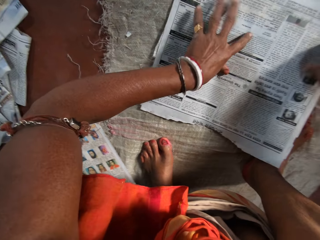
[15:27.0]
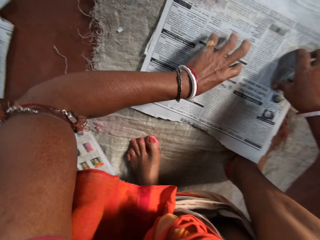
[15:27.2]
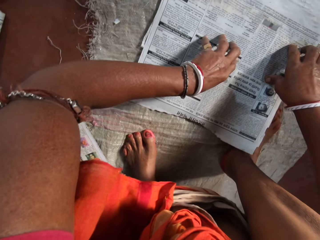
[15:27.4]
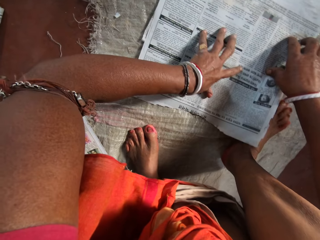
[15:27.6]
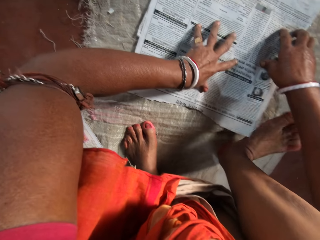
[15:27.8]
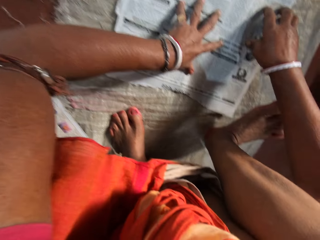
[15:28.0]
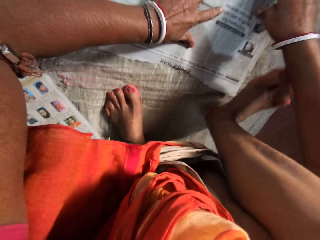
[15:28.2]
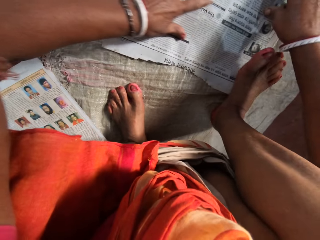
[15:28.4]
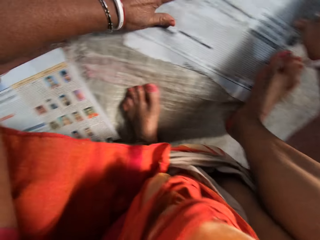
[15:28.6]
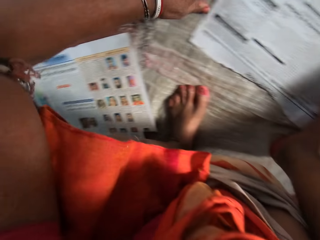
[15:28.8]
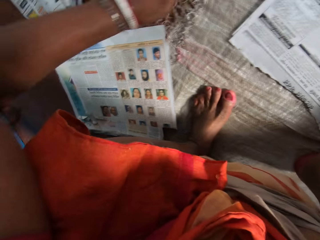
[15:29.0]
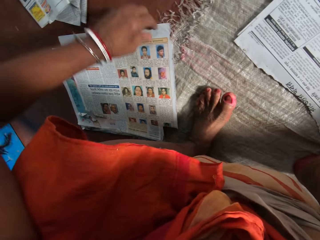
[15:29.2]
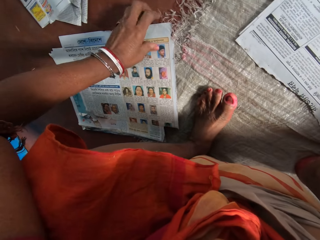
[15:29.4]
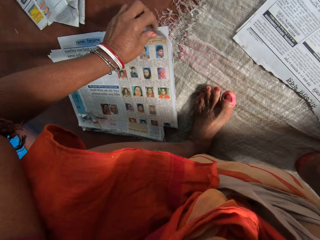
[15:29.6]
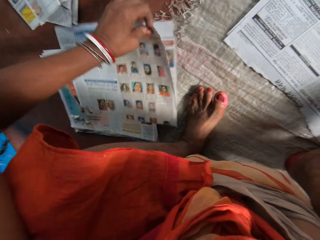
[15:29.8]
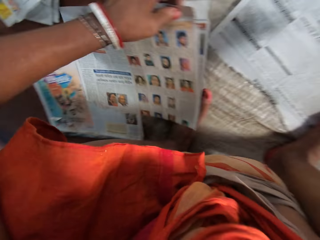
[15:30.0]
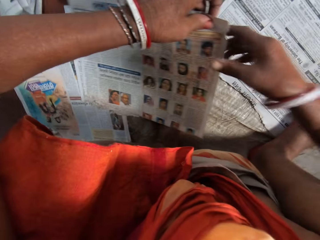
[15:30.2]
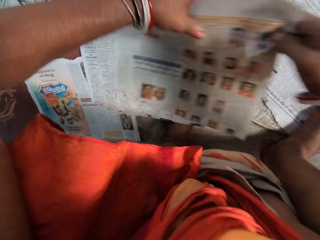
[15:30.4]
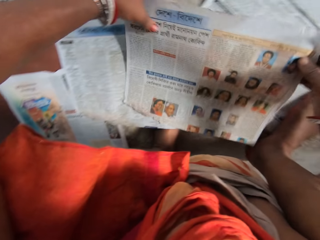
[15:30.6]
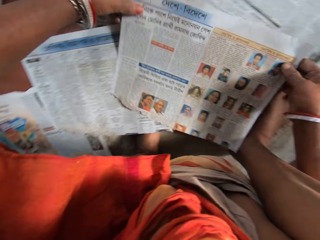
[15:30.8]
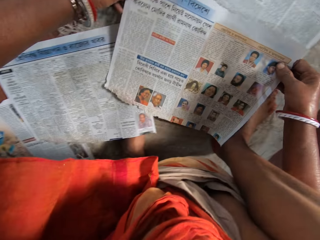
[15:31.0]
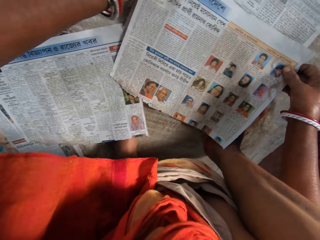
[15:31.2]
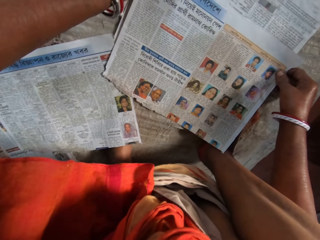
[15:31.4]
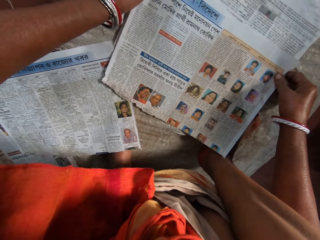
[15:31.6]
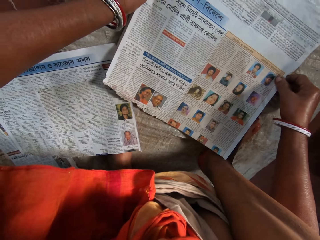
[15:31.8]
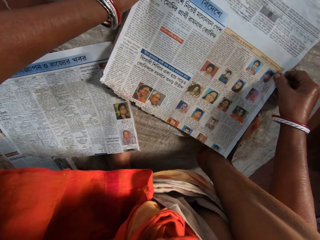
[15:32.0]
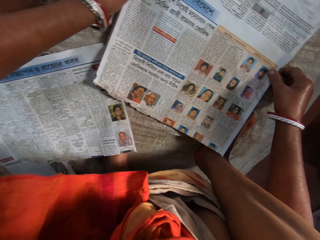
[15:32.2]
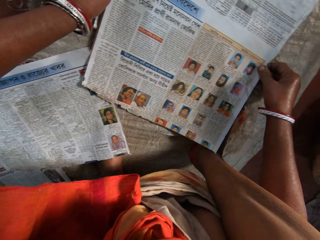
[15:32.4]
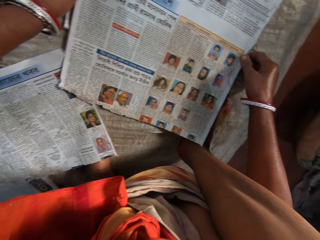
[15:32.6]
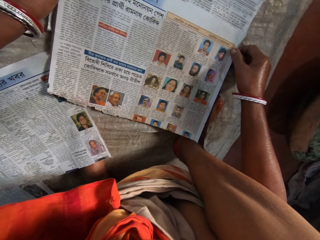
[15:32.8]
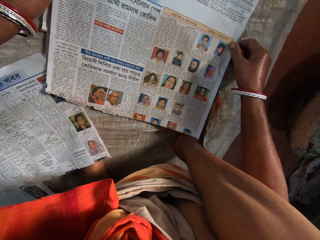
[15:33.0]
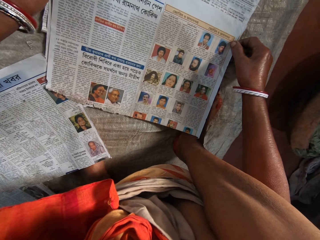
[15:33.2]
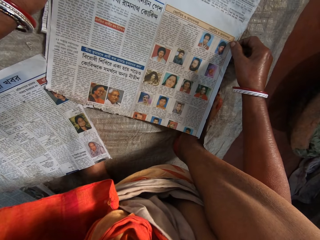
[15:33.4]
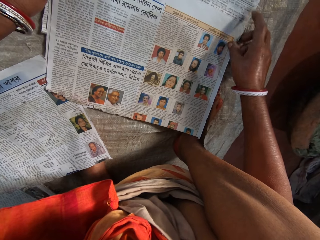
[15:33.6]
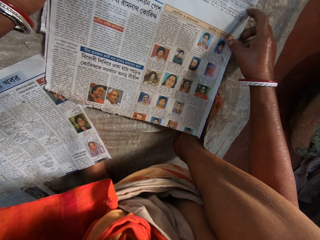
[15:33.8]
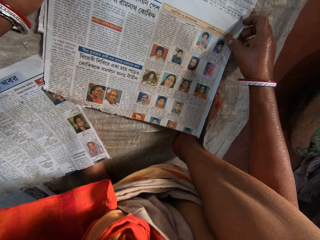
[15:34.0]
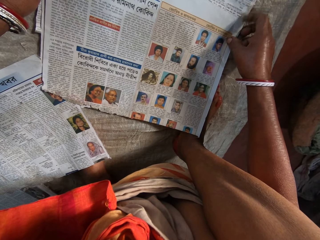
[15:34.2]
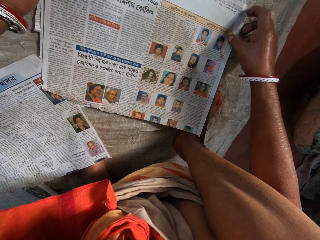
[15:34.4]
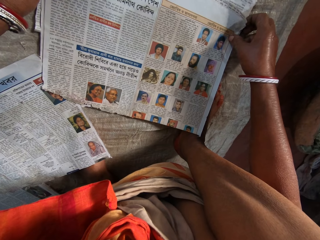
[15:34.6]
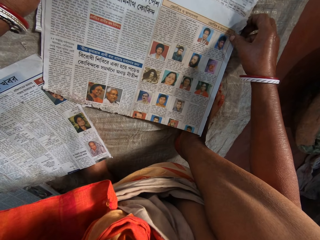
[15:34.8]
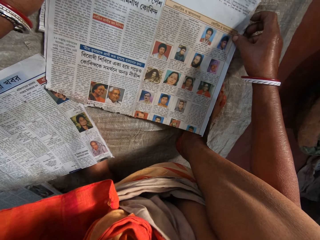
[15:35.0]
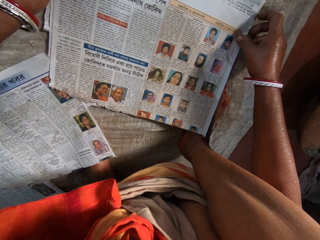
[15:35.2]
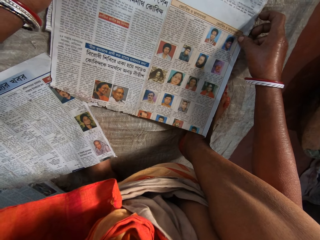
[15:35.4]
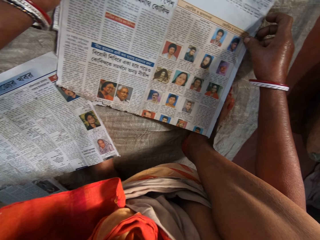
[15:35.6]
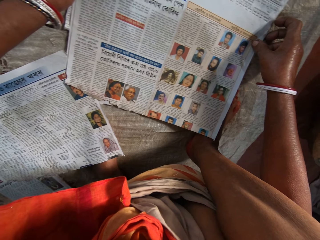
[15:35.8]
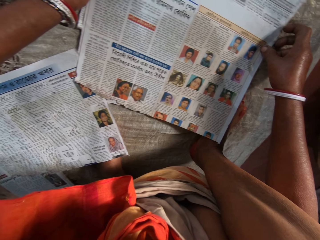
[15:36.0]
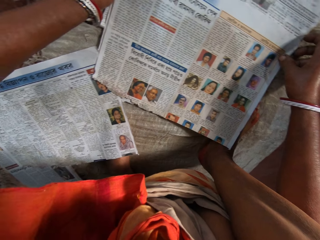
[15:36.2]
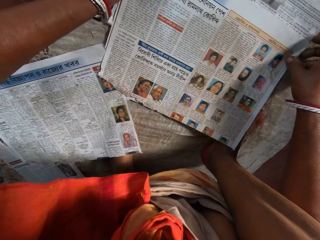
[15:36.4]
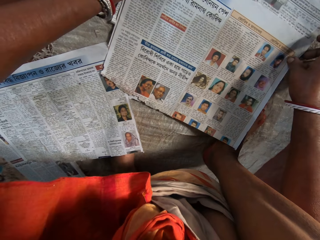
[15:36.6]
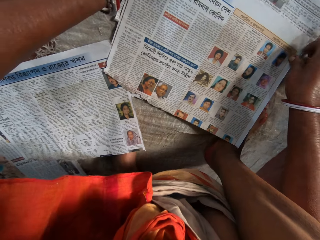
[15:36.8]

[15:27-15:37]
The camera wearer moves her left hand on the newspaper. She holds down the papers on the floor with her right leg. She places her right leg on the newspaper. She picks up a paper on the floor from the others with her left hand. She holds the paper with her right hand. She arranges the papers on the floor with both hands. She places a newspaper on the others. She adjusts the newspaper on the others.

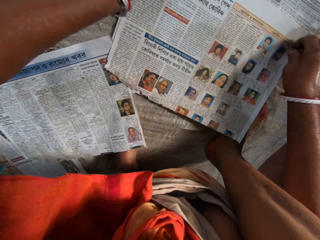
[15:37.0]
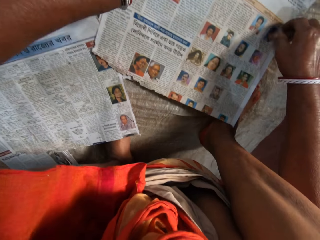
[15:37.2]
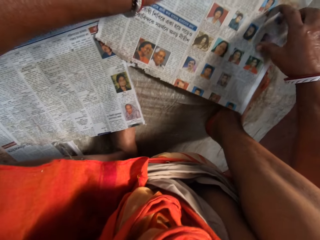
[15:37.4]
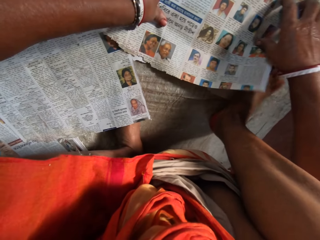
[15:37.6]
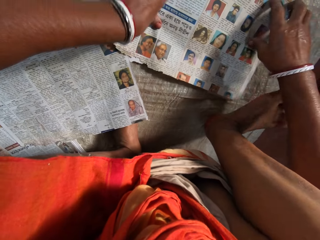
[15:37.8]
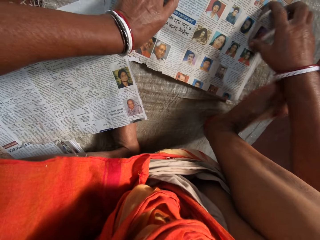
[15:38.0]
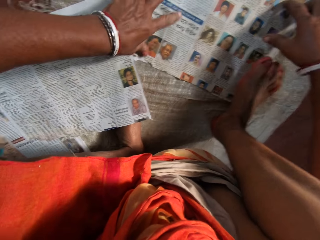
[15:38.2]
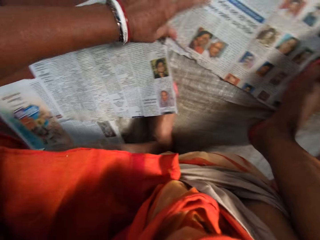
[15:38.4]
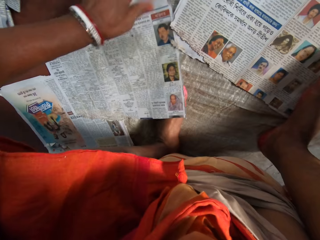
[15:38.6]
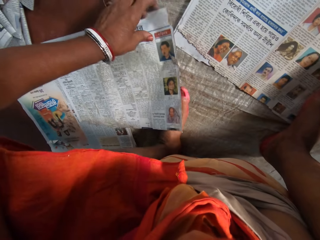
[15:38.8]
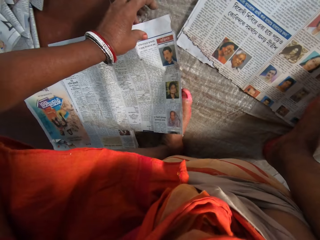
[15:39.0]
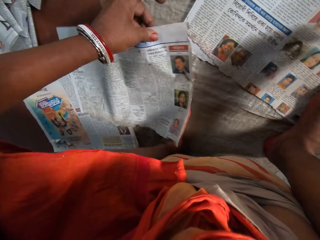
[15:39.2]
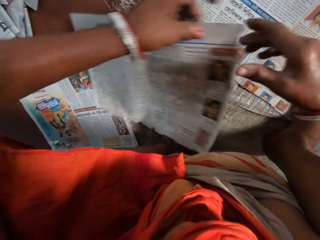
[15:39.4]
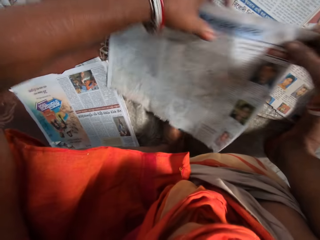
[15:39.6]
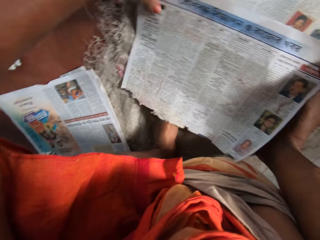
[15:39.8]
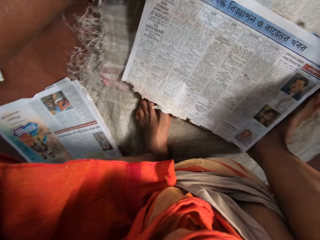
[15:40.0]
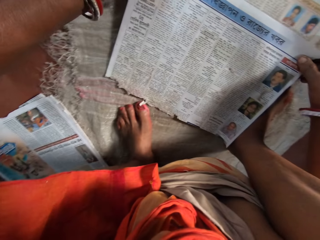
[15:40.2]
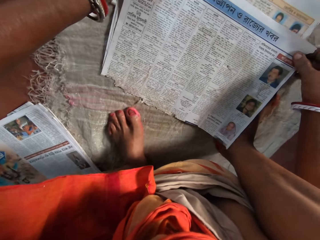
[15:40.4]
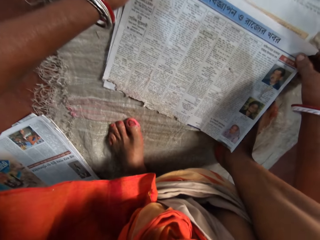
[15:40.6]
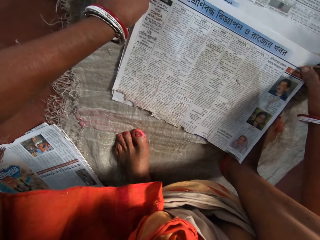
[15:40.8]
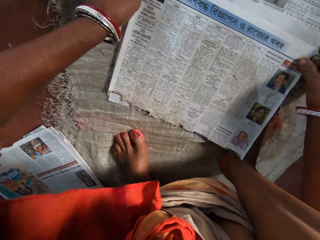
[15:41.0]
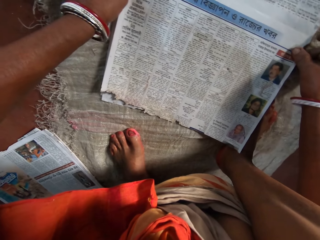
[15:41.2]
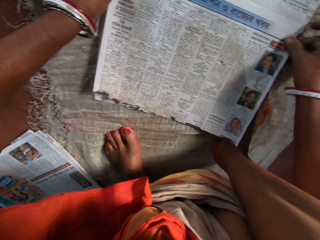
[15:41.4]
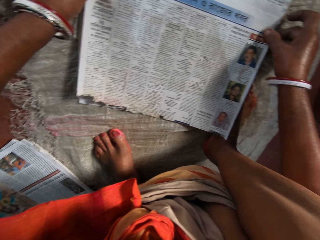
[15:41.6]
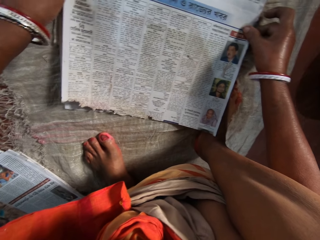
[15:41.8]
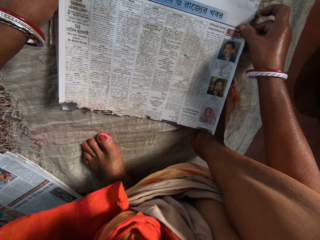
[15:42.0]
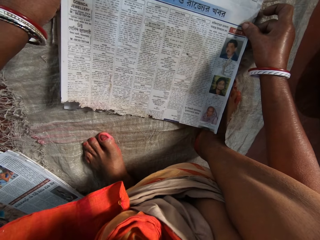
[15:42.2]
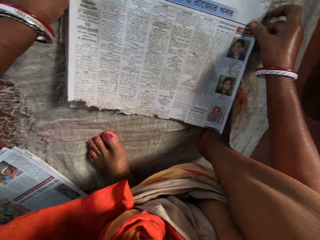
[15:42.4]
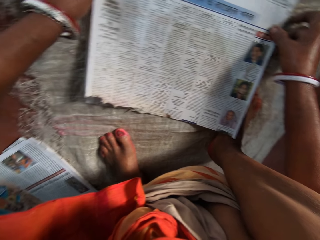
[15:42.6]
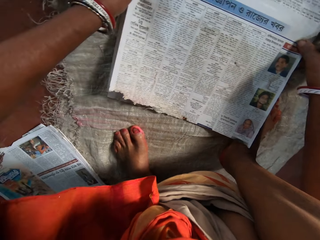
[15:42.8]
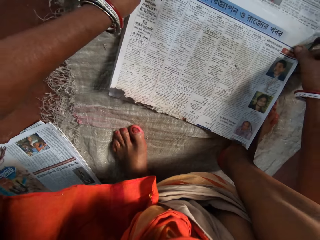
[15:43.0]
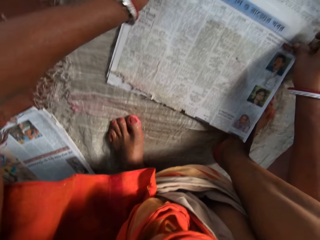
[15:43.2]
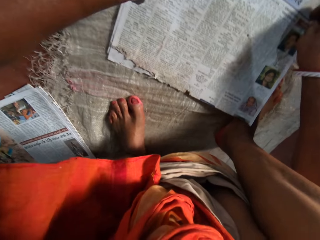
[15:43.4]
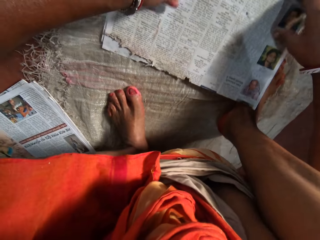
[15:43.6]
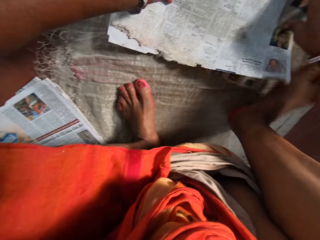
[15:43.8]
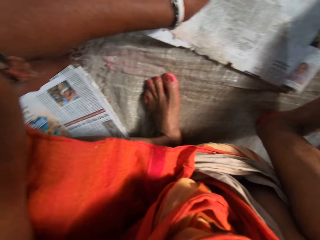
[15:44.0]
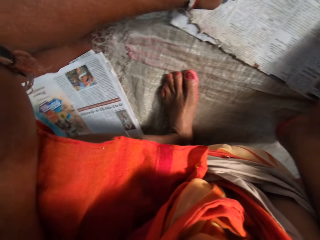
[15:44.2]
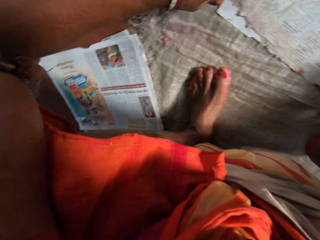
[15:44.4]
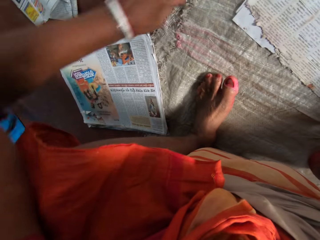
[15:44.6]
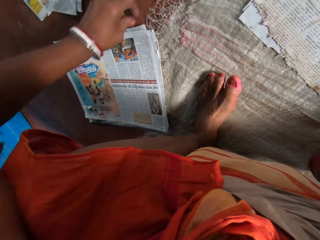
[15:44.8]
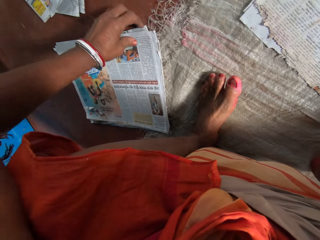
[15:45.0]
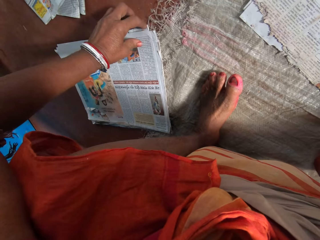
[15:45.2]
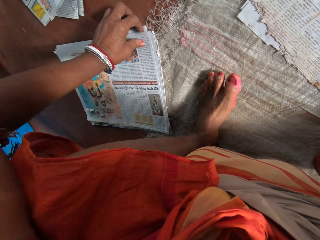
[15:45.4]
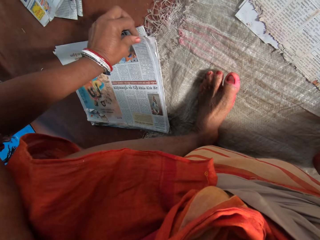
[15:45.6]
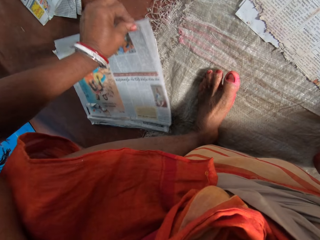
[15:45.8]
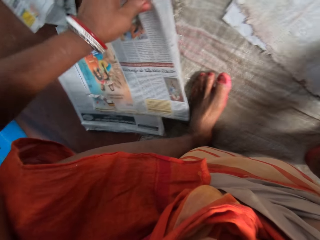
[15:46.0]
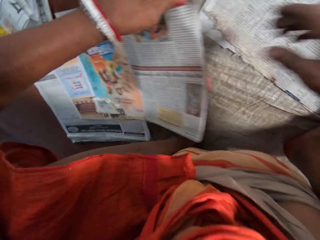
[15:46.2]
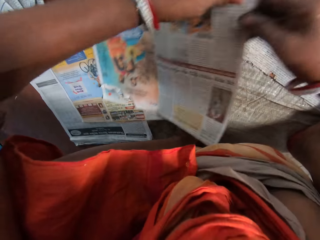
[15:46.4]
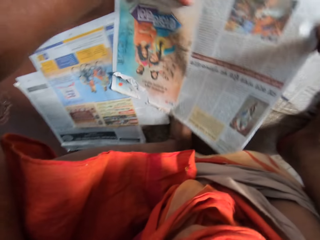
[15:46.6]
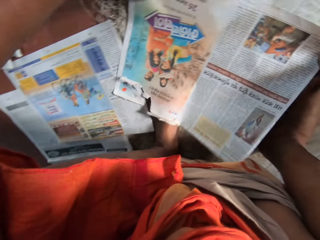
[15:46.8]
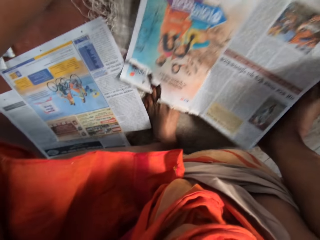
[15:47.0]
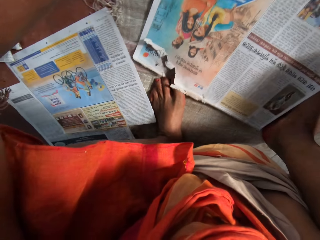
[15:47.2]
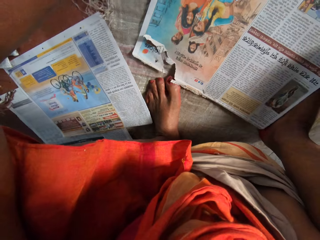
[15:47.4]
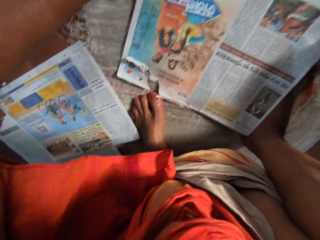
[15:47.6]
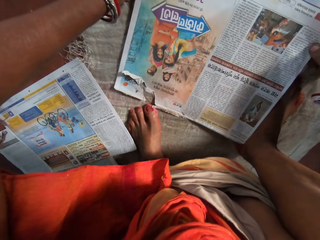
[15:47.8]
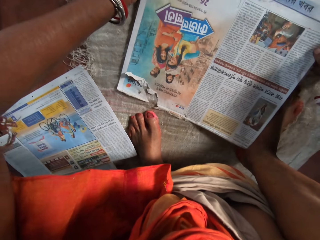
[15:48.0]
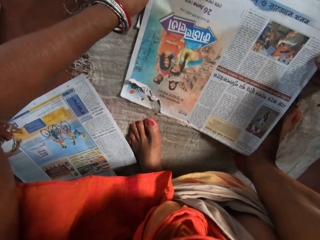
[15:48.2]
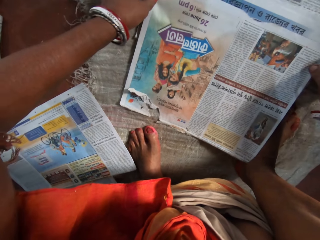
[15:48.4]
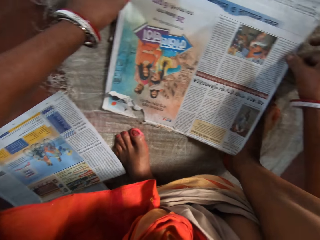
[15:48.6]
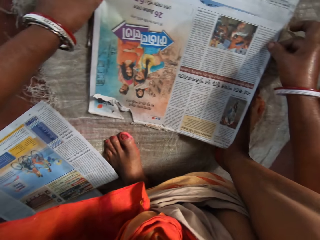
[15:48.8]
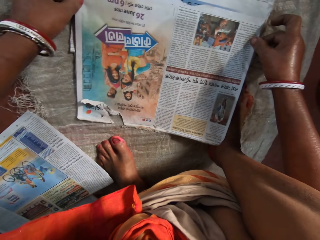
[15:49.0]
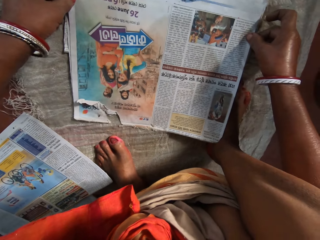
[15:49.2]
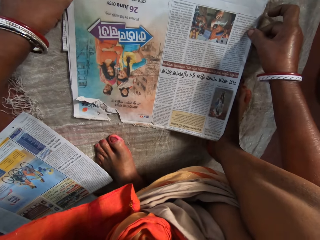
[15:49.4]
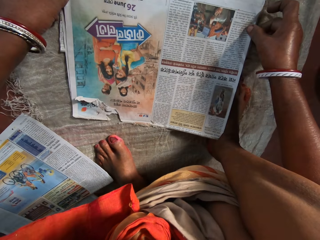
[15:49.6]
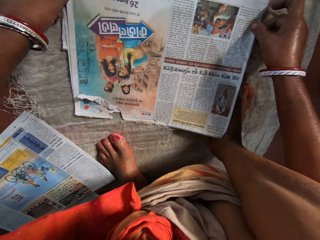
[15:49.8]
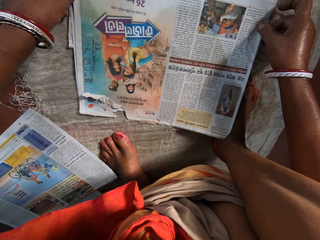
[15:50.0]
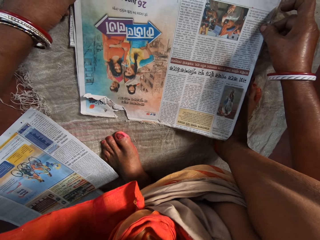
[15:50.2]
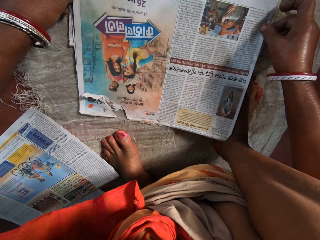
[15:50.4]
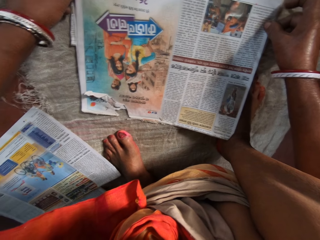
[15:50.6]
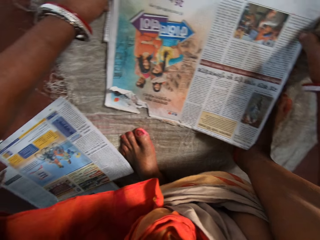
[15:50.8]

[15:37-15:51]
The camera wearer moves her left hand on the newspaper. She holds down the papers on the floor with her right leg. She places her right leg on the newspaper. She picks up a paper on the floor from the others with her left hand. She arranges the papers on the floor with both hands. She places a newspaper on the others. She adjusts the newspaper on the others. She moves her left hand on the newspaper. She holds down the papers on the floor with her right leg. She picks up a paper on the floor from the others with her left hand. She arranges the papers on the floor with both hands. She places a newspaper on the others.
